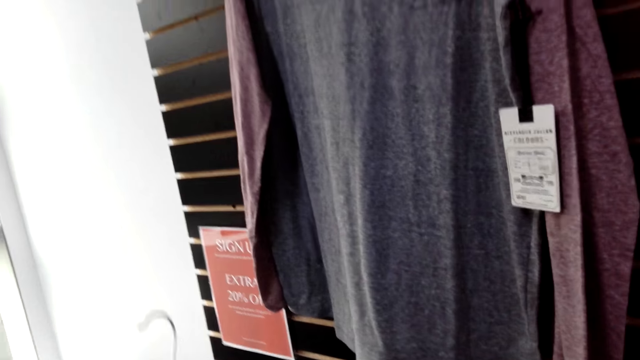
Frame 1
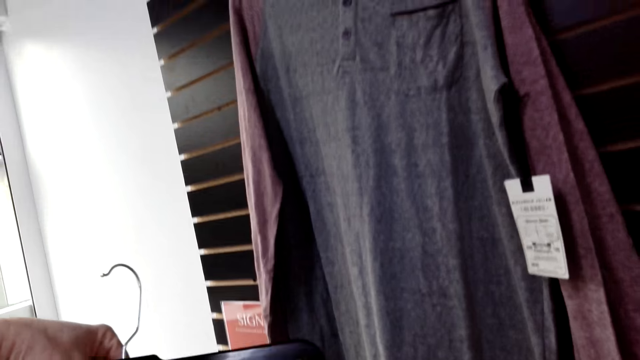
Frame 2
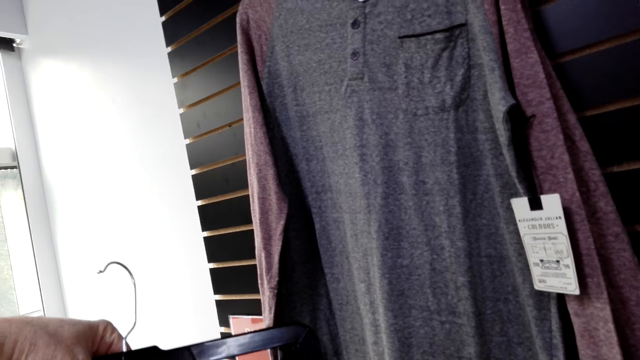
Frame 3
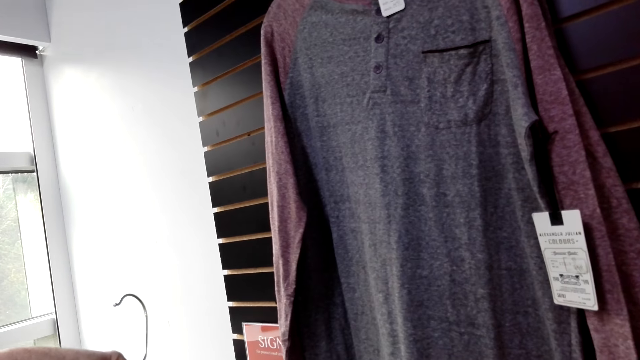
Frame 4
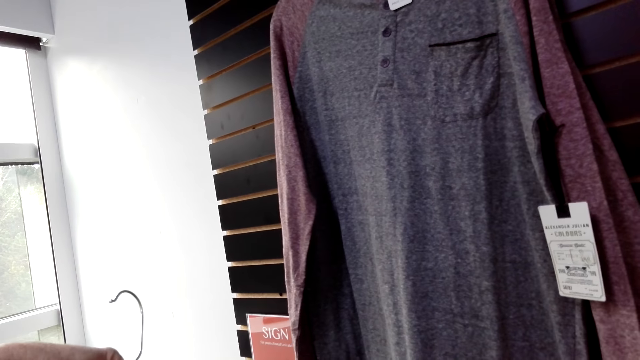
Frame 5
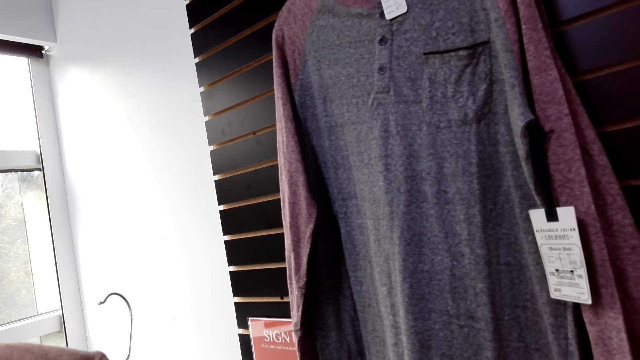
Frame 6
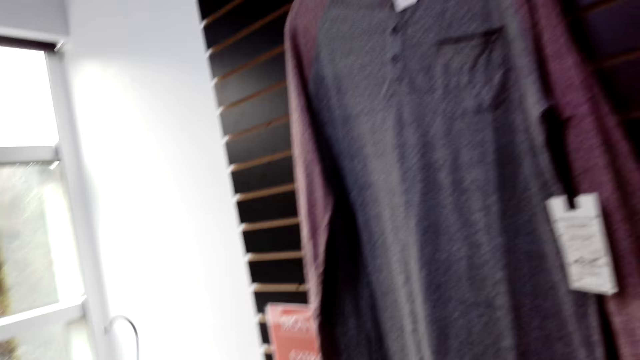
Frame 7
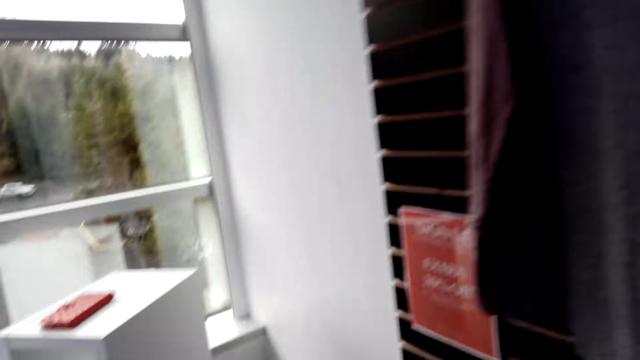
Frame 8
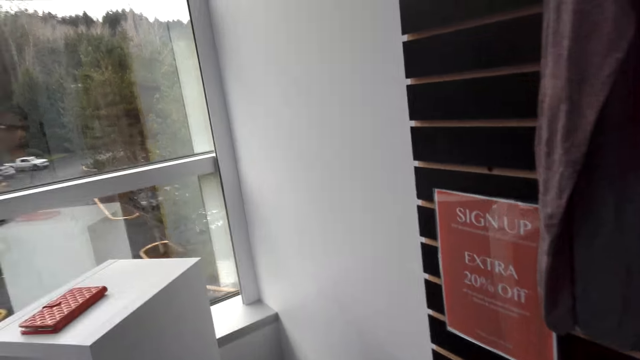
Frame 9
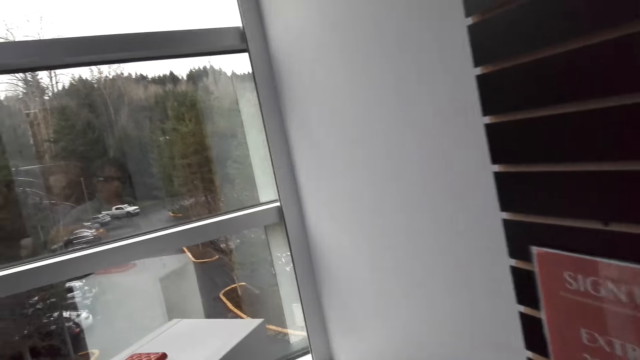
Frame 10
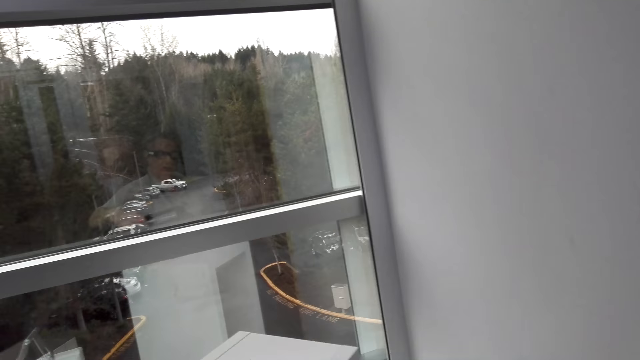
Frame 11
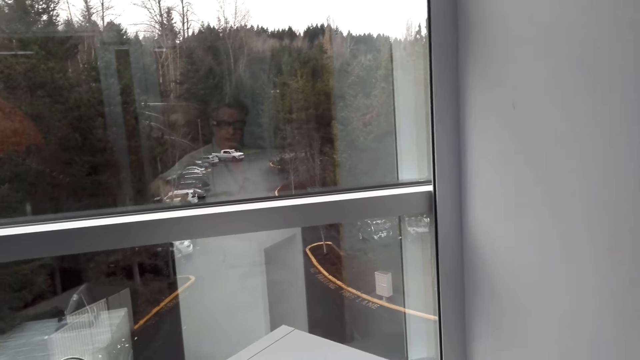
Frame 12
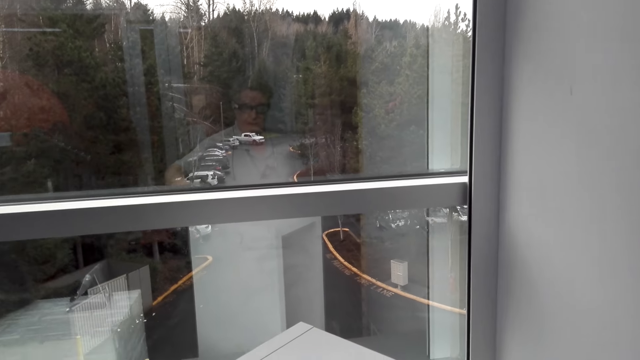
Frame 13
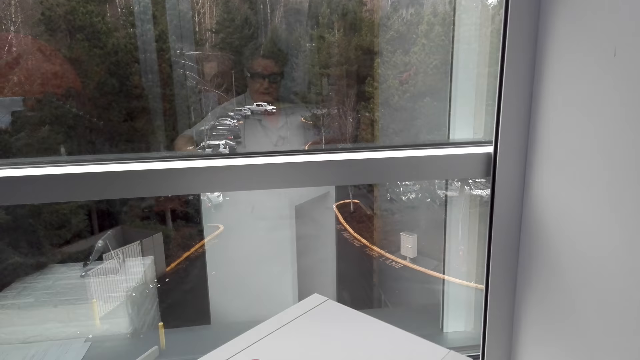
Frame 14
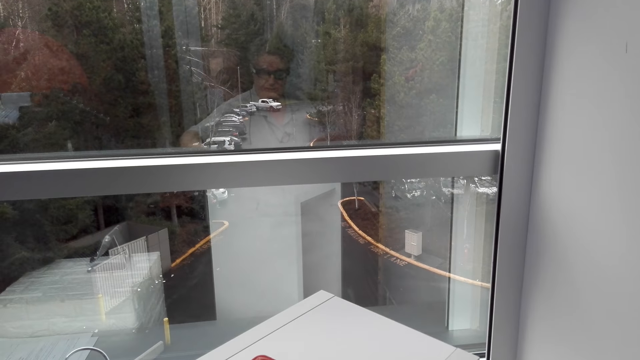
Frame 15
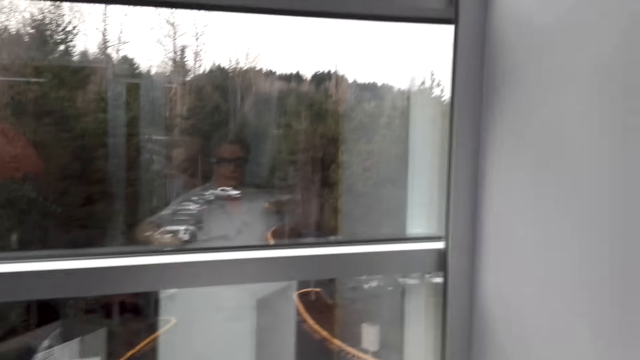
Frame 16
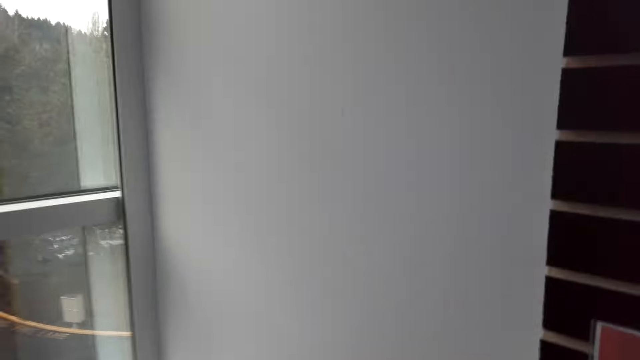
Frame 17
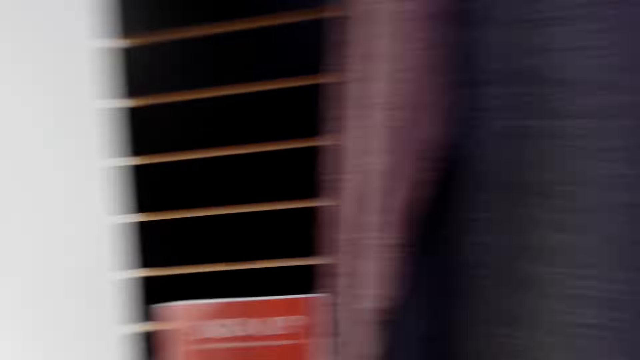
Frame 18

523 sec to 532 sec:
The camera wearer checks the trouser. They hold a cloth on the hanger. They turn around. They look around.

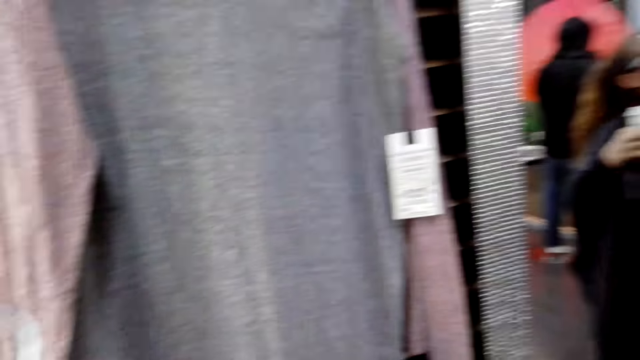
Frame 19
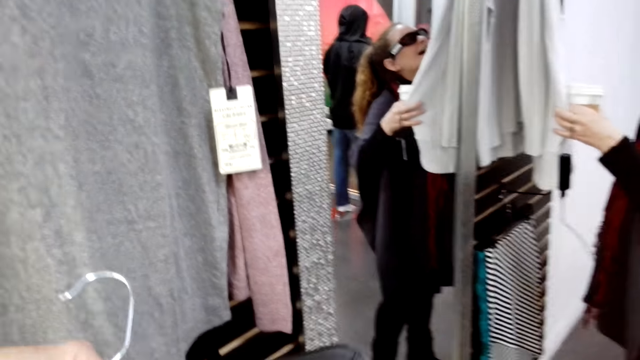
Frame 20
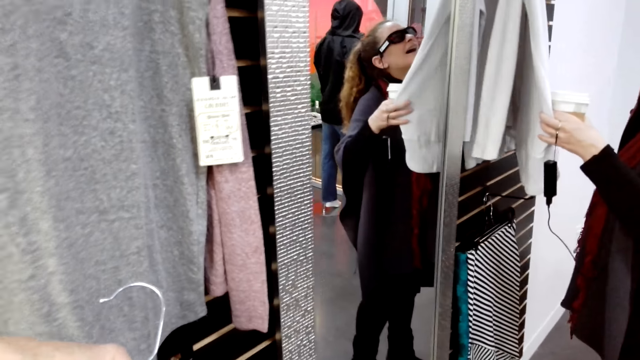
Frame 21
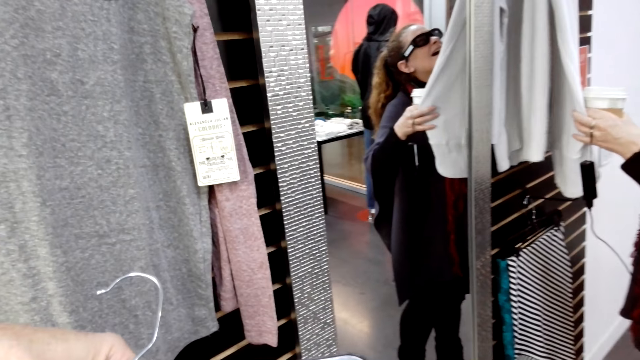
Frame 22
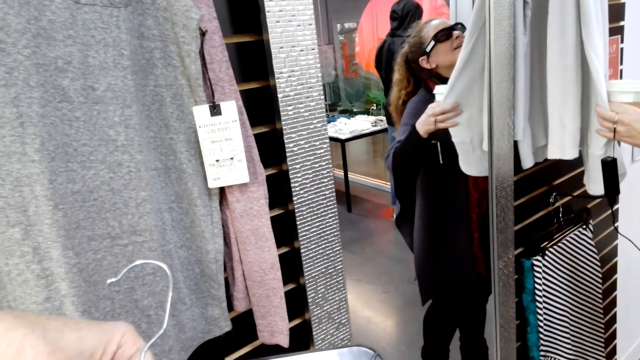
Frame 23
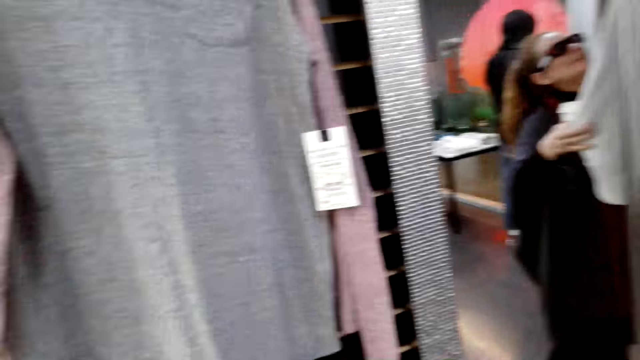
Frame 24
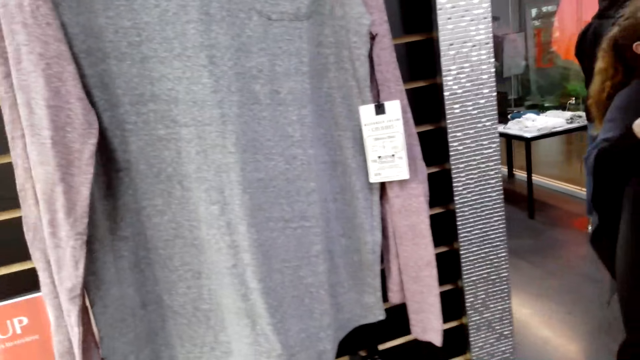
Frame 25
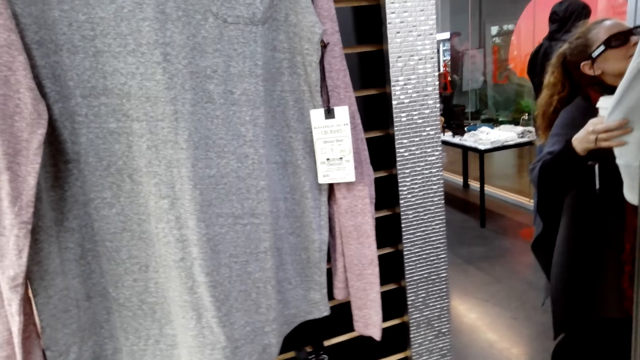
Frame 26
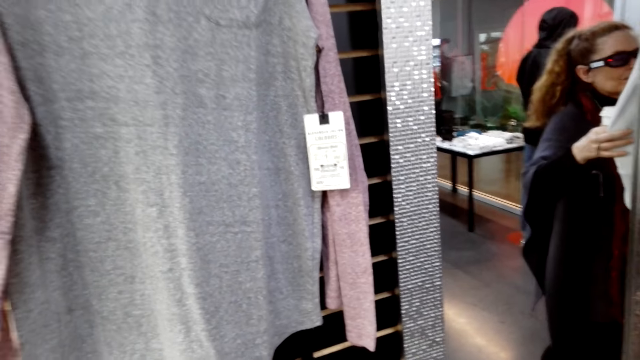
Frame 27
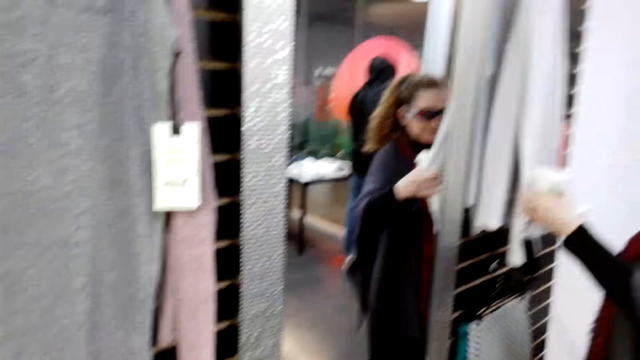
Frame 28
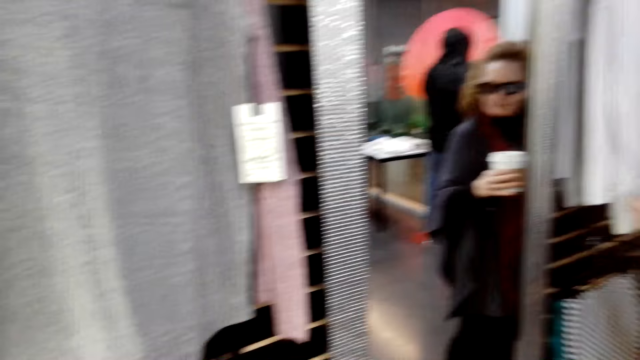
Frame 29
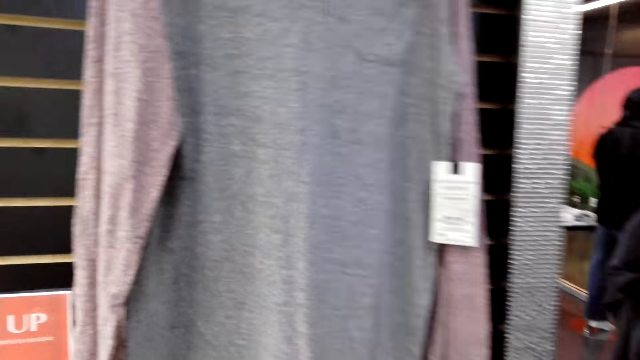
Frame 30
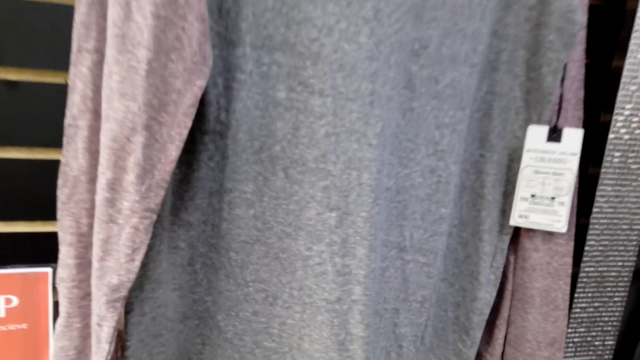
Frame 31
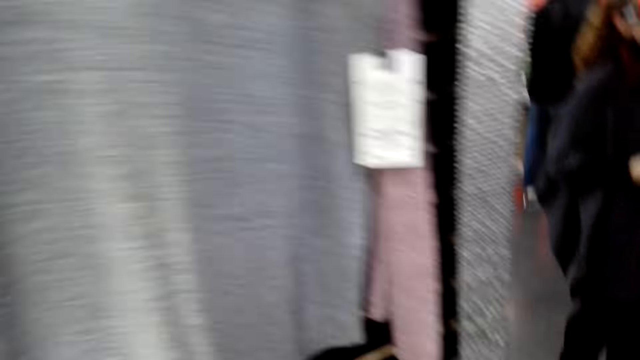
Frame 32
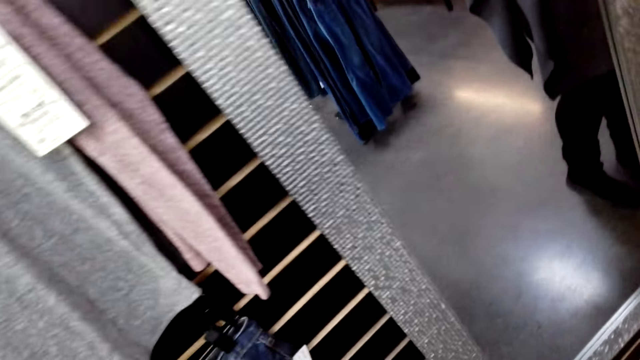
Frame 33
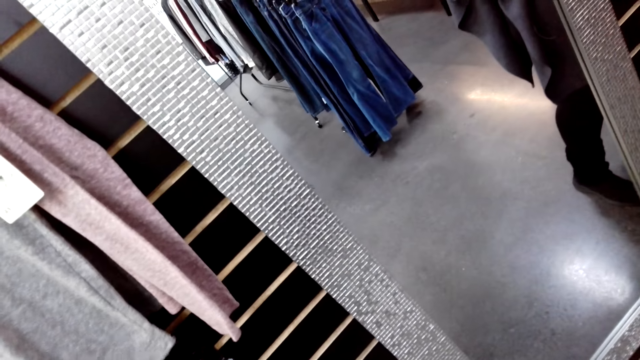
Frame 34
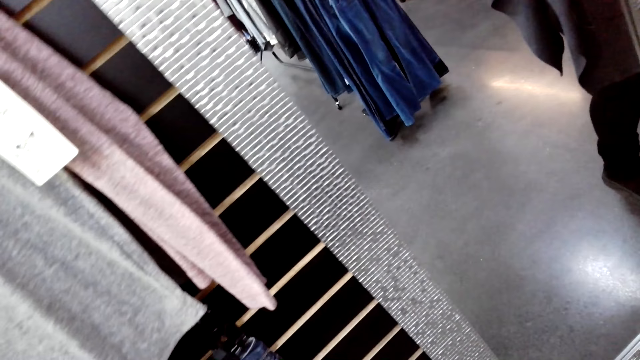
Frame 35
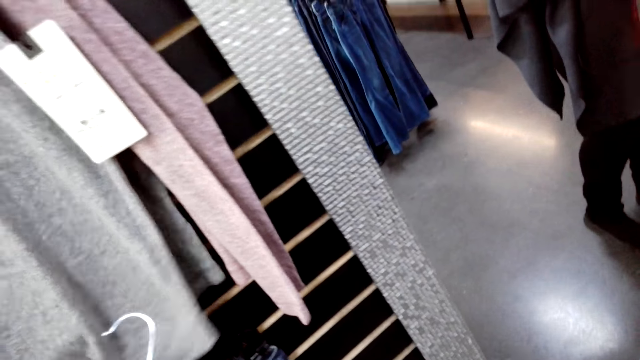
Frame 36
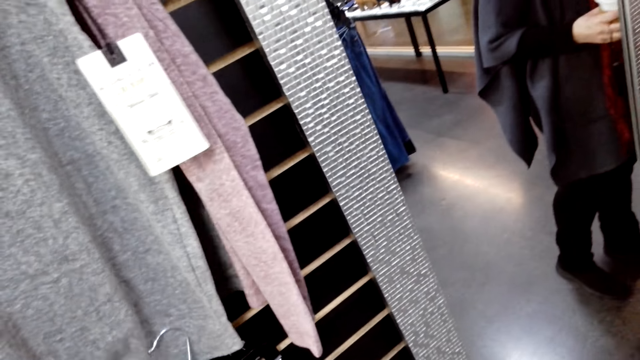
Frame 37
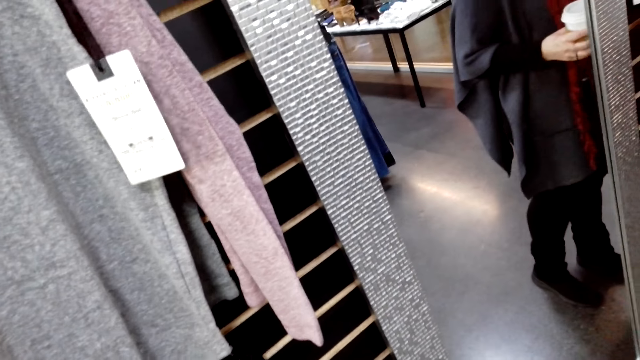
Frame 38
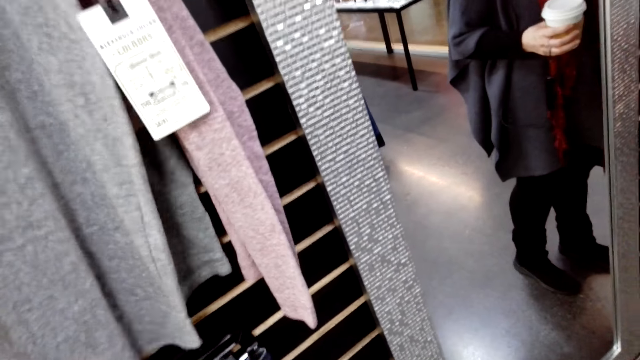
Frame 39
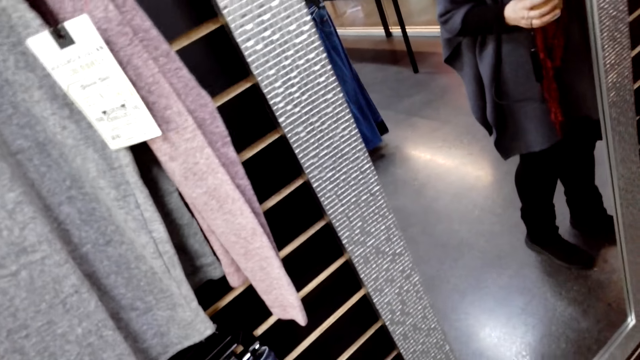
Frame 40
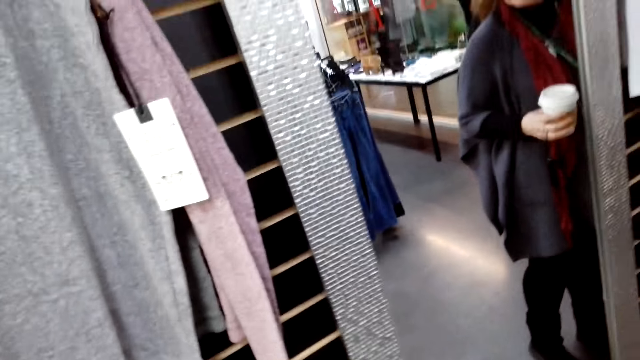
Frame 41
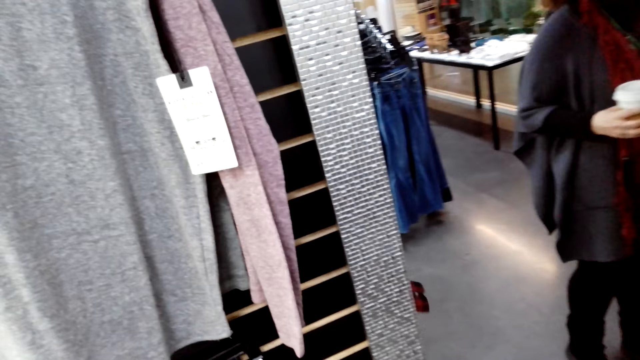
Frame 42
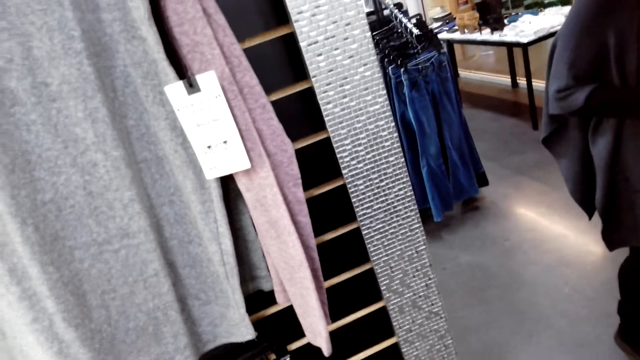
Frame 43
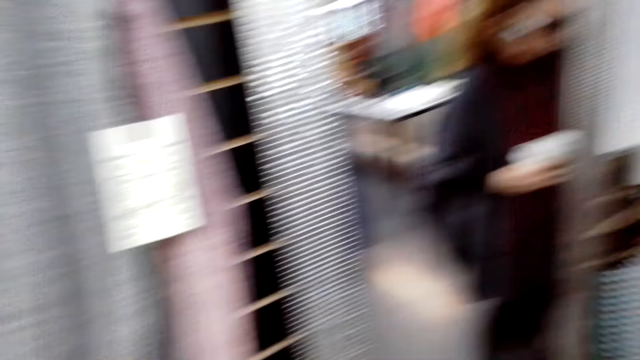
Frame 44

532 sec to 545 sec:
A man holds cloths on a hanger. A woman holds the cloth. The camera wearer turns around. They look around. They hang the cloth. The man holds a coffee mug.
